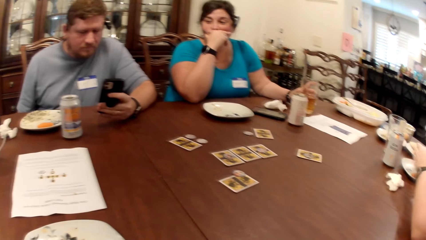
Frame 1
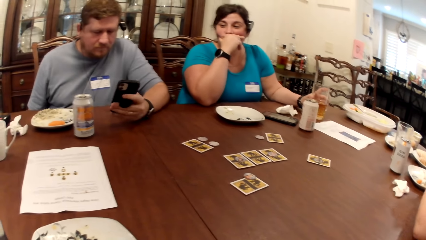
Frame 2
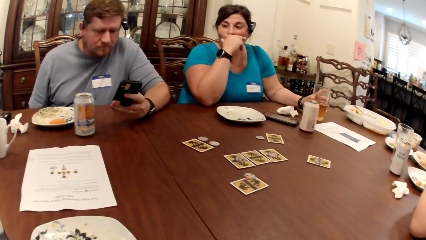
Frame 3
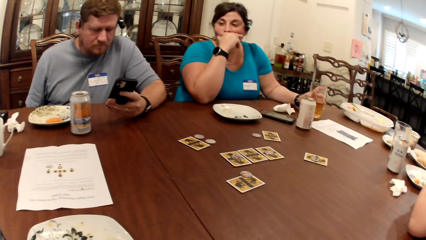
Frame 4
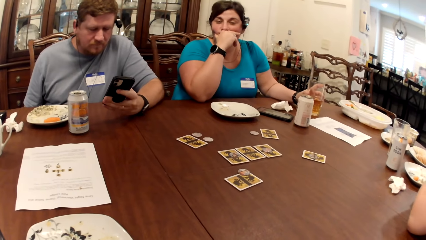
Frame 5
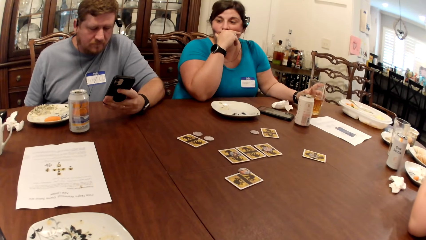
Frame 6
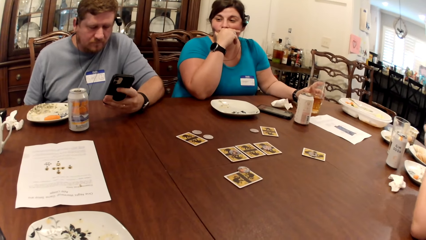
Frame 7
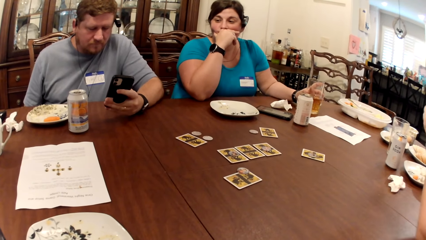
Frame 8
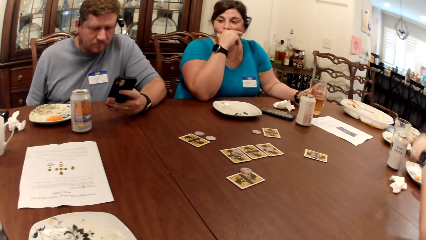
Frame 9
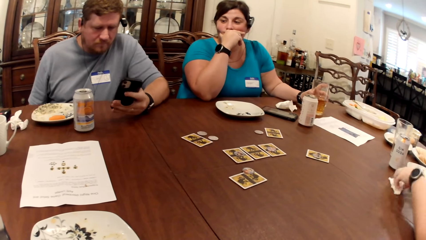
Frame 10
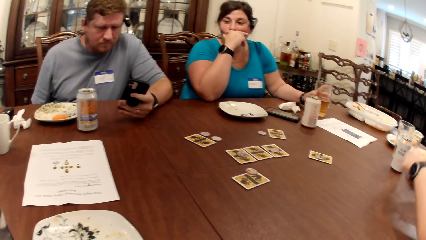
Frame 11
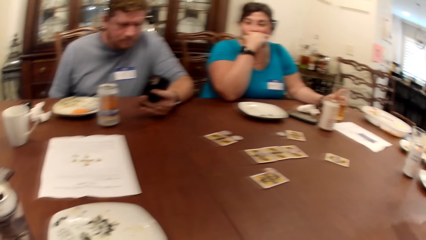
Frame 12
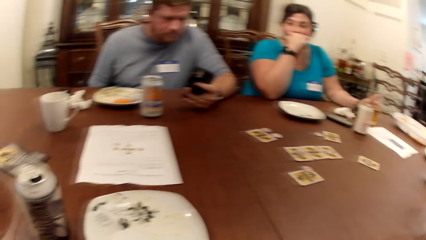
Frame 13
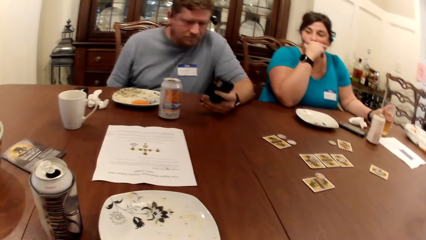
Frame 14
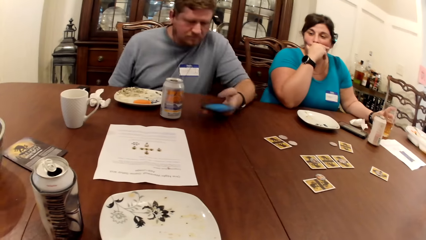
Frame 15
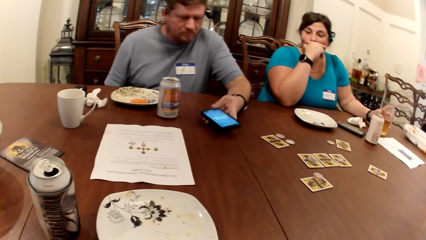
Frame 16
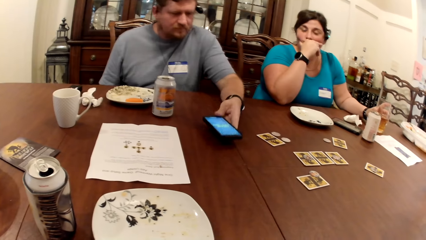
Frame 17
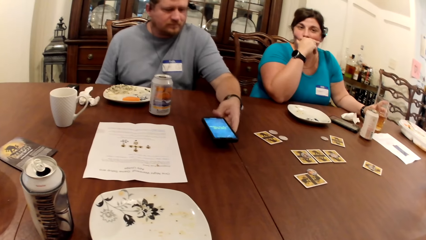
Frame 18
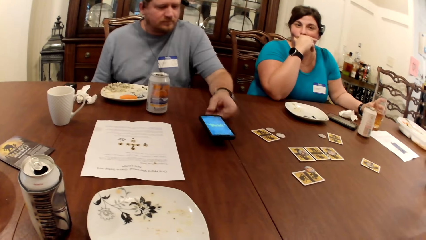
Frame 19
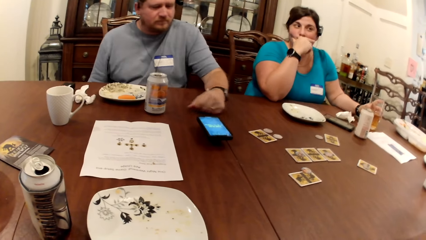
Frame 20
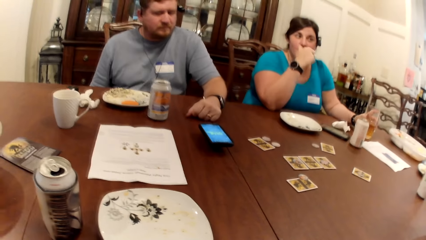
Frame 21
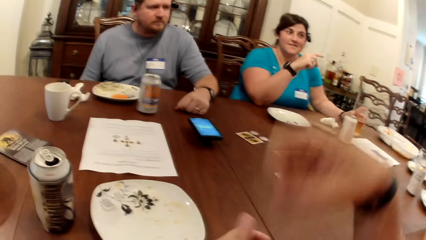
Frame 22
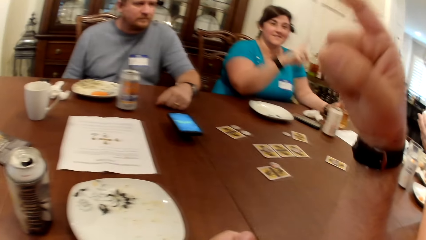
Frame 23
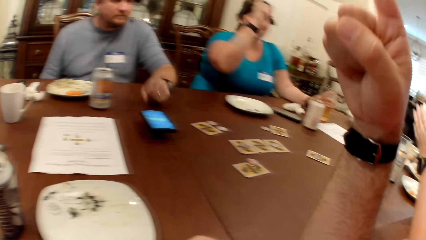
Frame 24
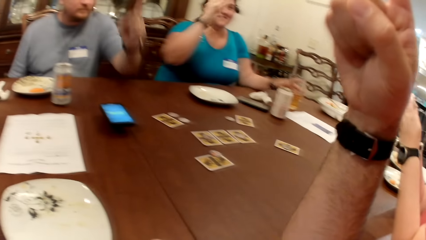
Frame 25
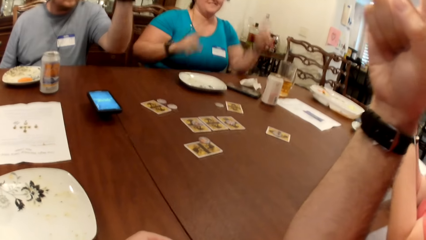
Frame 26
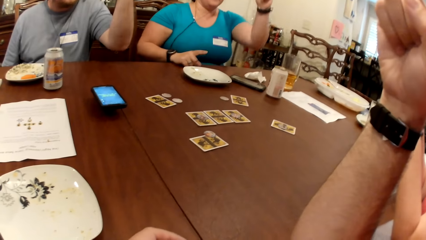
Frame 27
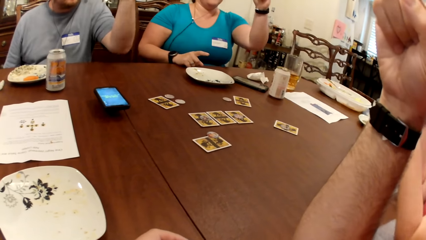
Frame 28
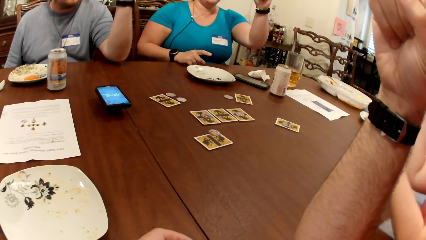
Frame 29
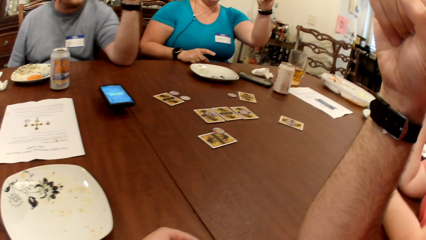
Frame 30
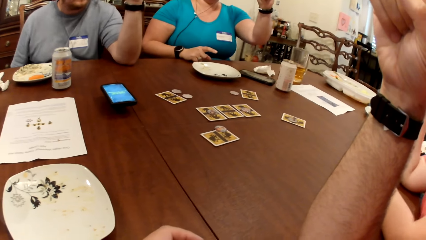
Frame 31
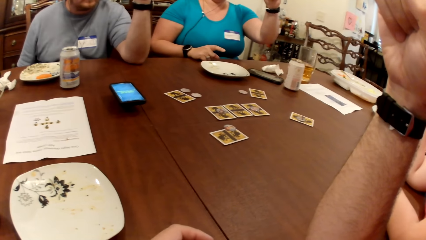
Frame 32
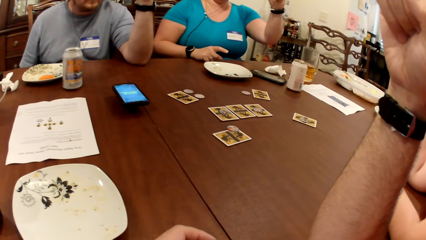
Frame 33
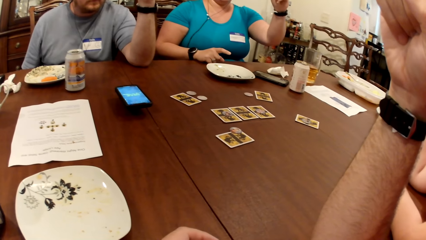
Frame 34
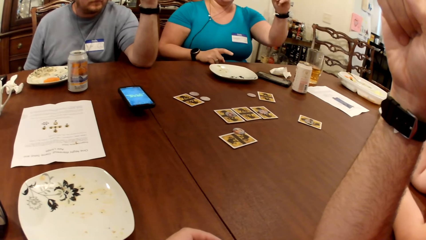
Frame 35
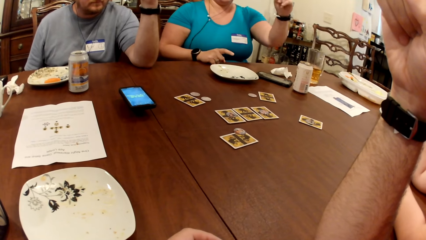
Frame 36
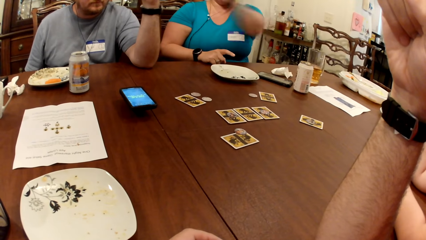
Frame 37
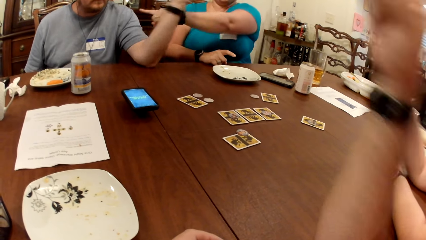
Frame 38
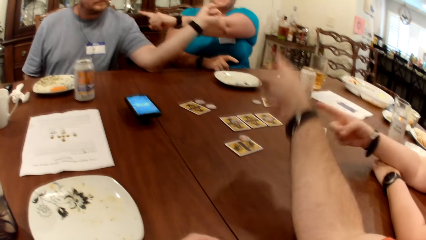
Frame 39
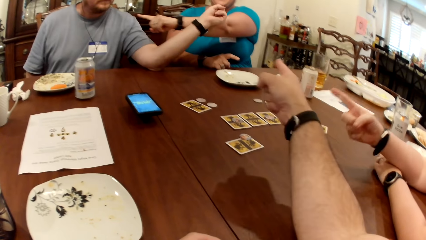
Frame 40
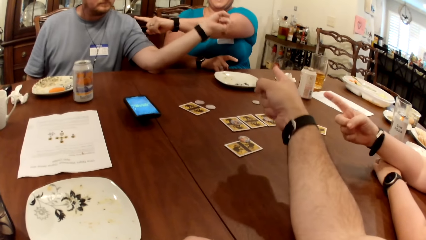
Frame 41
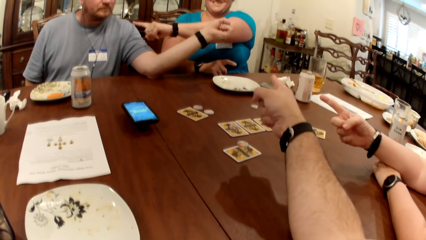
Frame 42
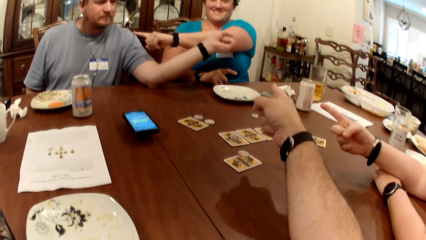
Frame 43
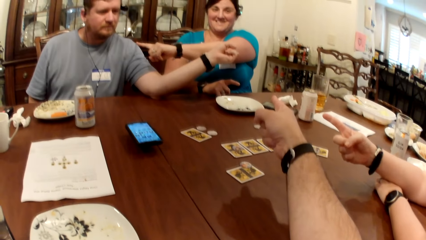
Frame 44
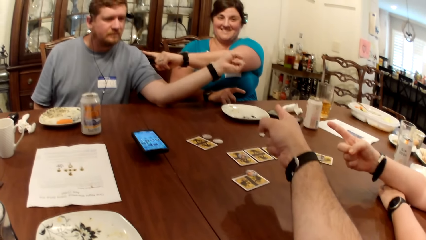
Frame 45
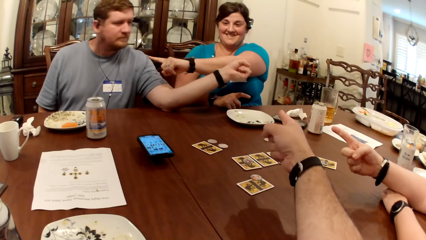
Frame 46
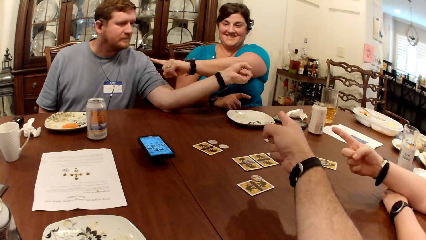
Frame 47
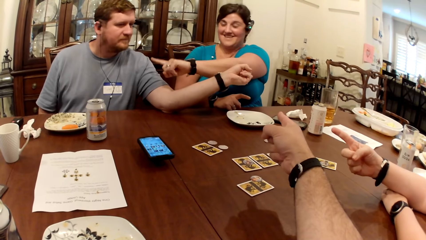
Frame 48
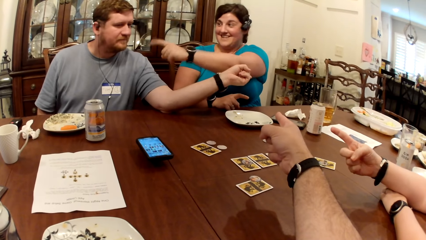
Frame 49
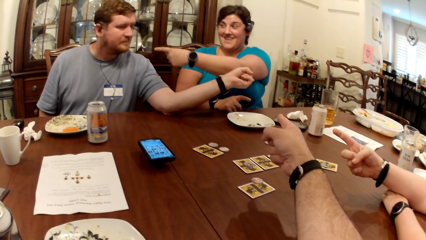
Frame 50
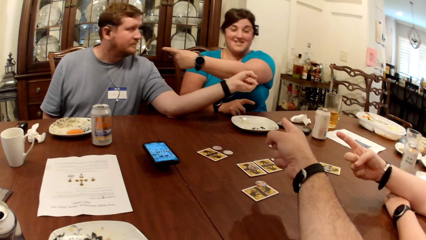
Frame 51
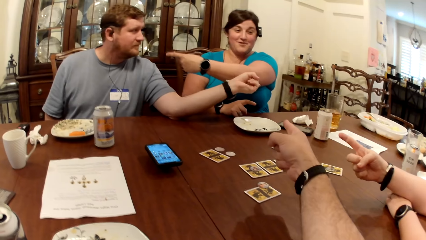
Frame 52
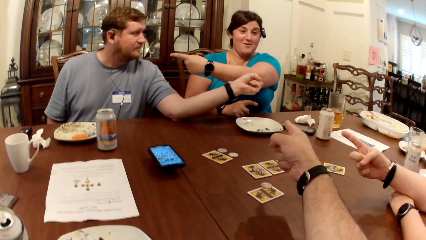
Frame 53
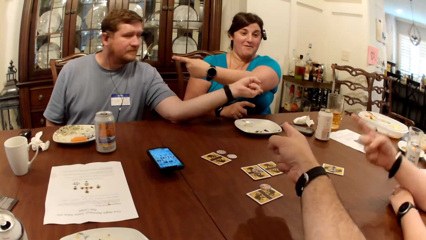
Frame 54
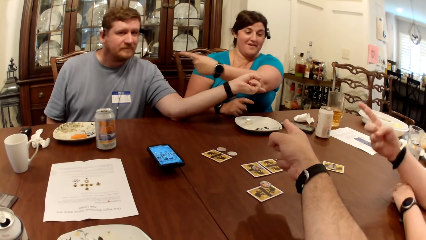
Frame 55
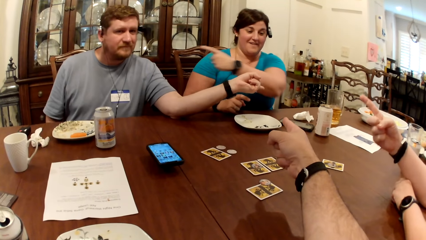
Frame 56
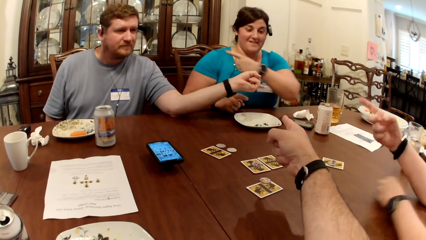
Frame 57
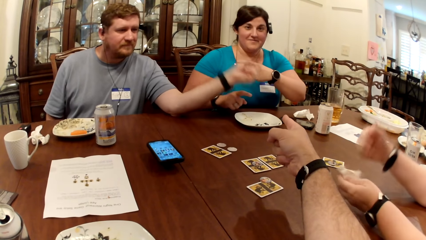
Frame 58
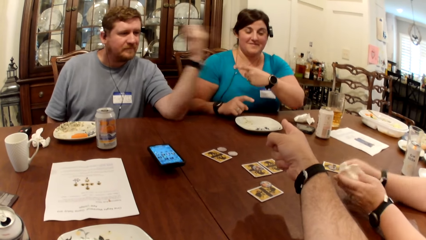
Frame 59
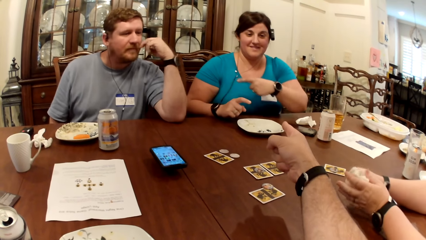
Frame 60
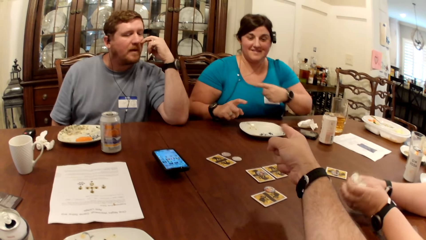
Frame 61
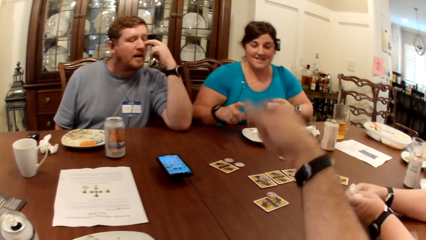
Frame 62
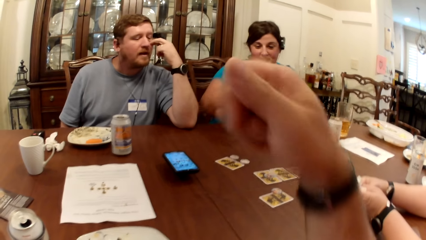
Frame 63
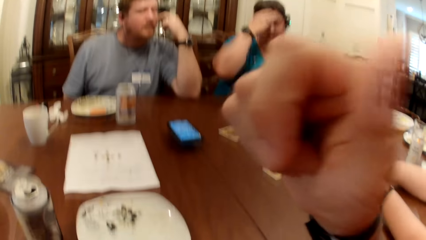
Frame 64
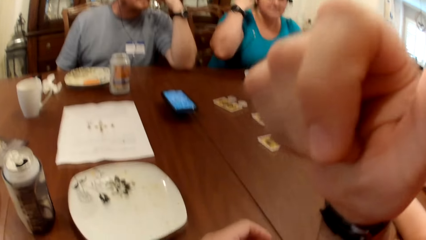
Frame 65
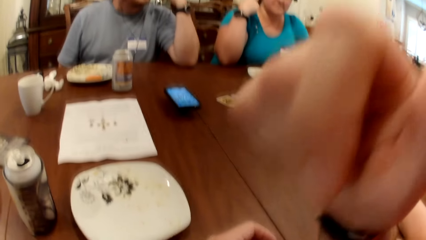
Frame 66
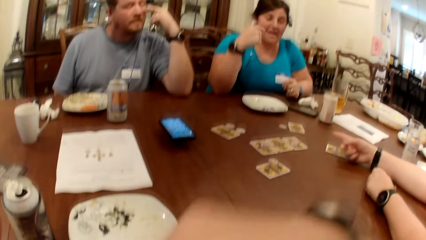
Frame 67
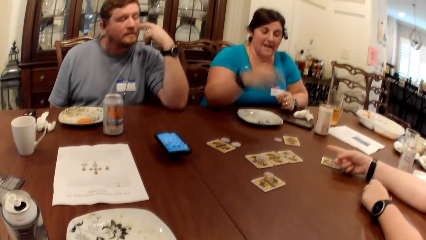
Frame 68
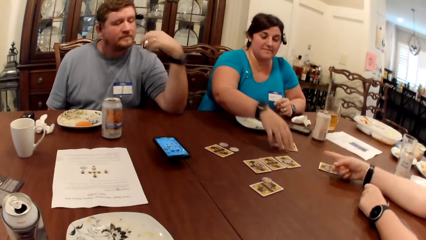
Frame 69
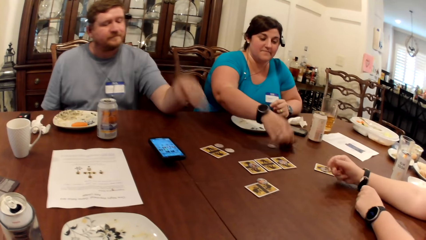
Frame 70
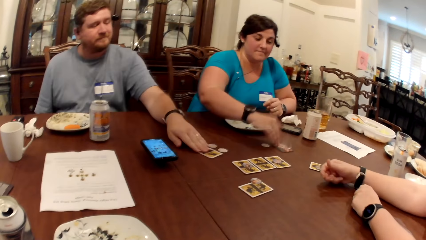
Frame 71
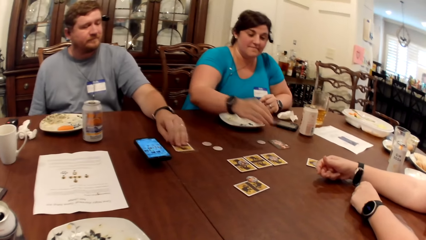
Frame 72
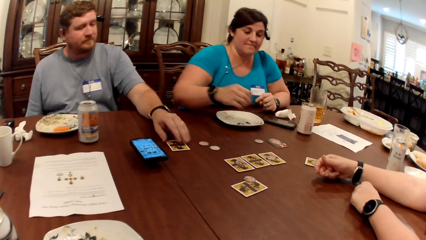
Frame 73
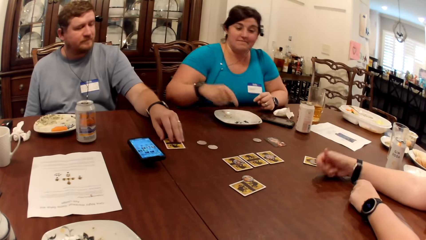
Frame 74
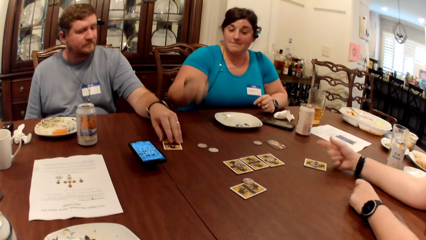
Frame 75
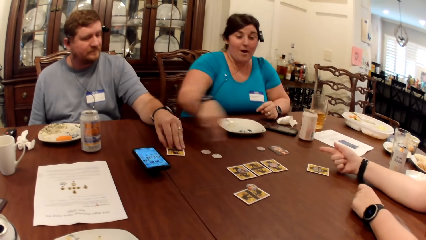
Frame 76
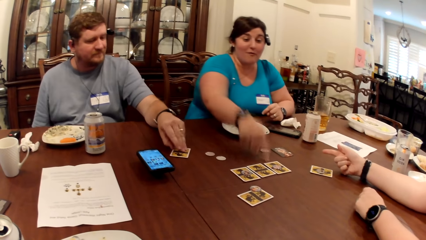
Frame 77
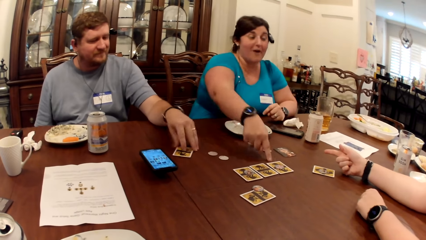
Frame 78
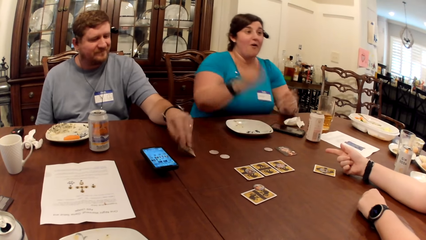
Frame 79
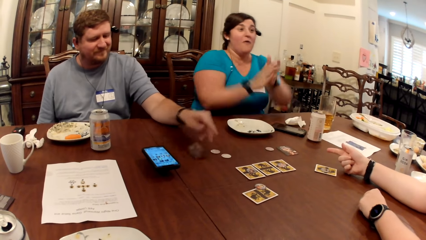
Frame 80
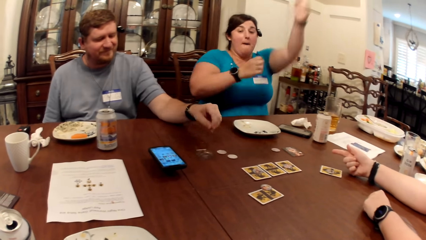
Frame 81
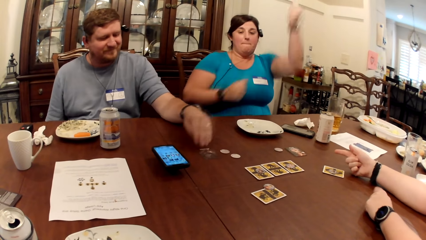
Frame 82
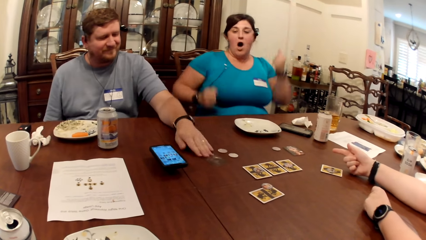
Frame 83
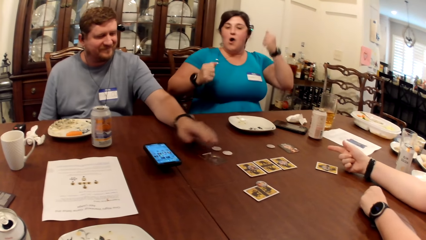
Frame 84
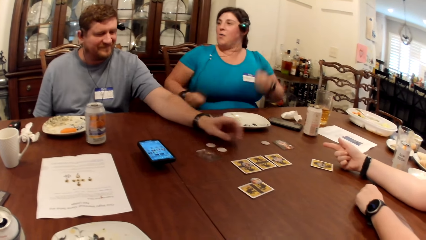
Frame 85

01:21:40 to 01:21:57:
A woman eats the sauce with her right hand. The woman picks up a paper towel from the table with her left hand. A man drops the phone on the table with his left hand. The camera wearer plays a game with friends. The woman cleans both hands with the paper towel. The camera wearer converses with the man and the women. The woman picks up the paper towel from the table with her left hand. The woman cleans both hands with the paper towel. Another woman turns a card on the table over with her right hand. The other woman touches the card. The man grabs a card on the table with his left hand. The man turns the card on the table over with his left hand. The other woman celebrates.
